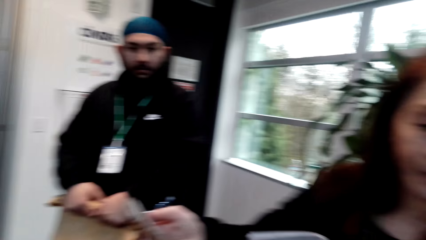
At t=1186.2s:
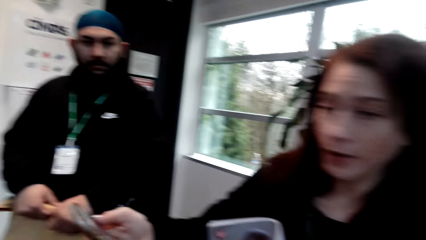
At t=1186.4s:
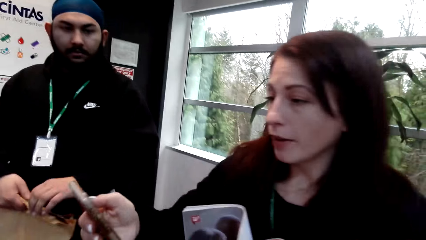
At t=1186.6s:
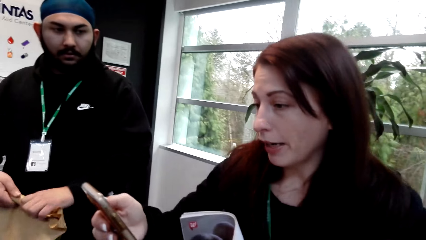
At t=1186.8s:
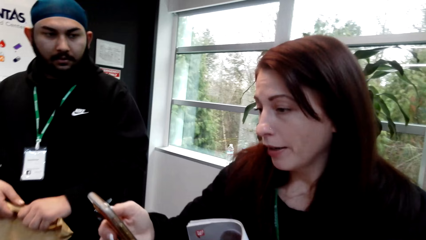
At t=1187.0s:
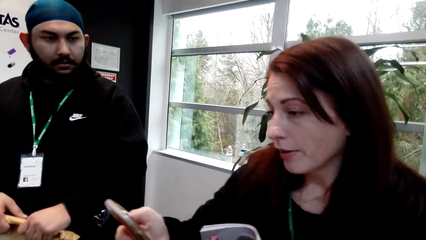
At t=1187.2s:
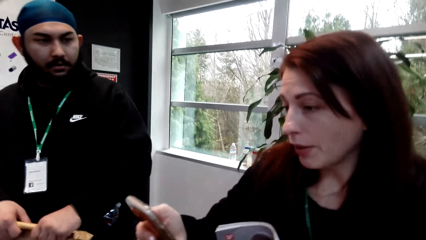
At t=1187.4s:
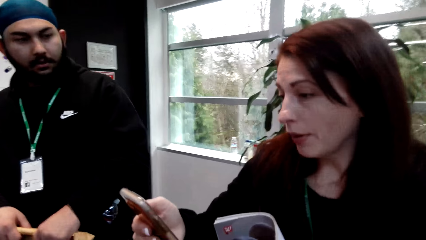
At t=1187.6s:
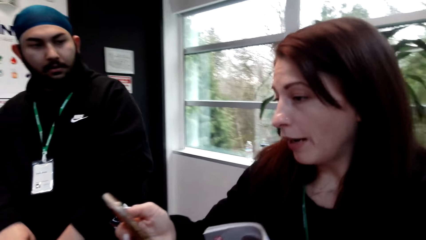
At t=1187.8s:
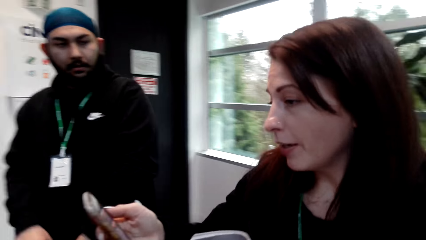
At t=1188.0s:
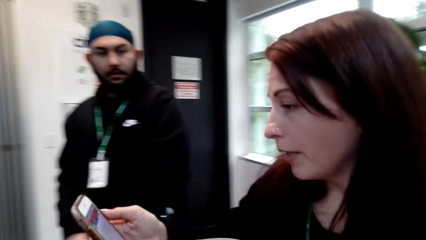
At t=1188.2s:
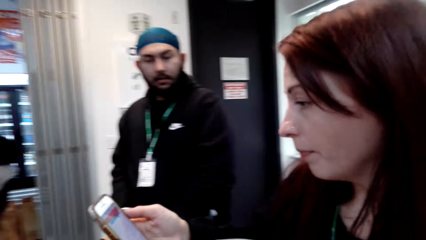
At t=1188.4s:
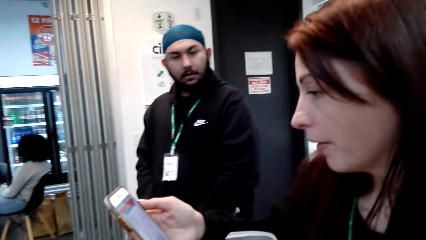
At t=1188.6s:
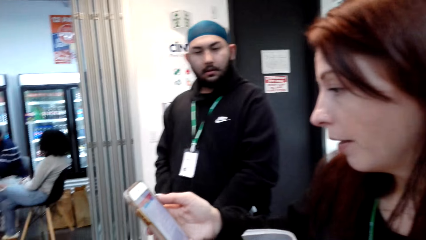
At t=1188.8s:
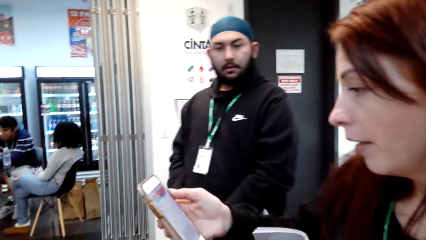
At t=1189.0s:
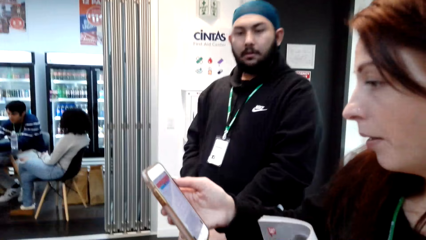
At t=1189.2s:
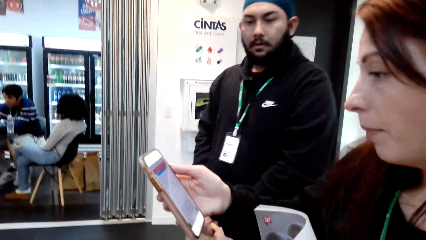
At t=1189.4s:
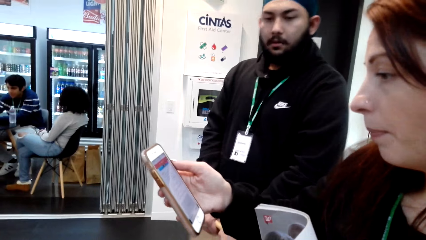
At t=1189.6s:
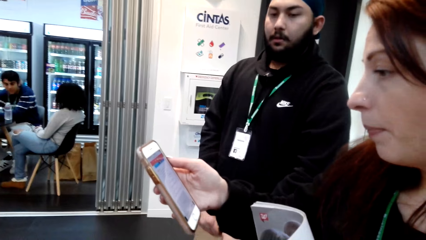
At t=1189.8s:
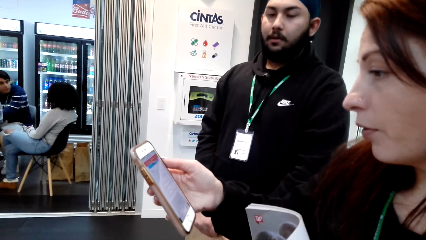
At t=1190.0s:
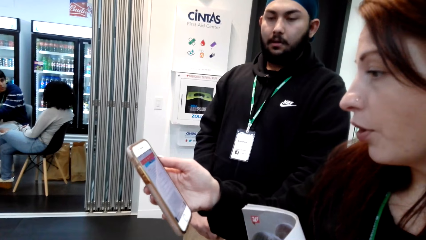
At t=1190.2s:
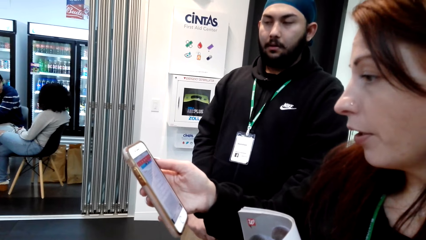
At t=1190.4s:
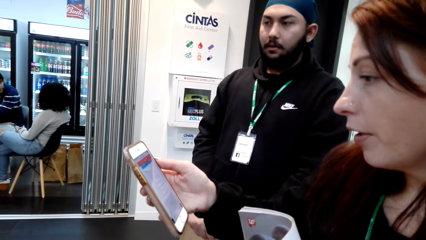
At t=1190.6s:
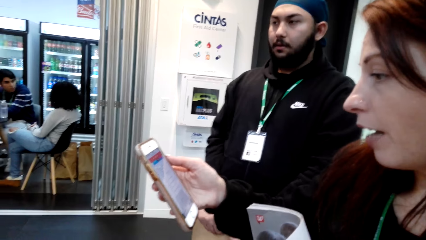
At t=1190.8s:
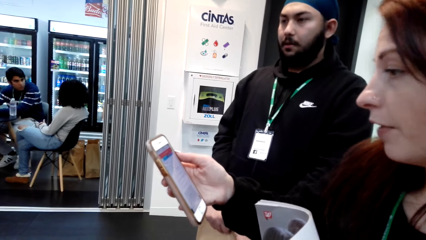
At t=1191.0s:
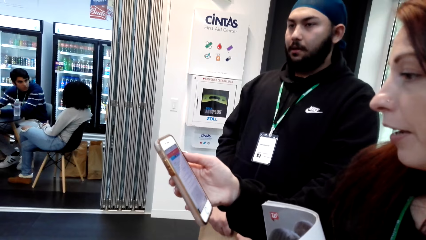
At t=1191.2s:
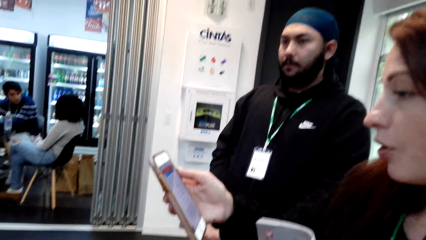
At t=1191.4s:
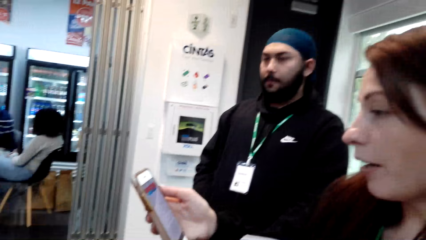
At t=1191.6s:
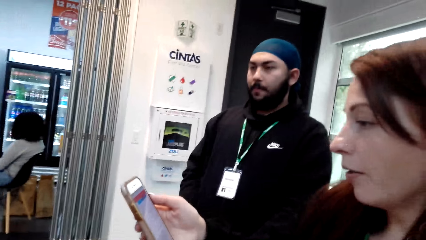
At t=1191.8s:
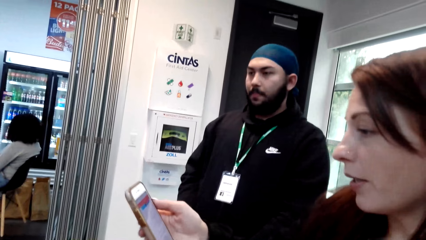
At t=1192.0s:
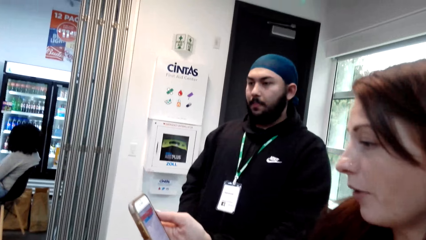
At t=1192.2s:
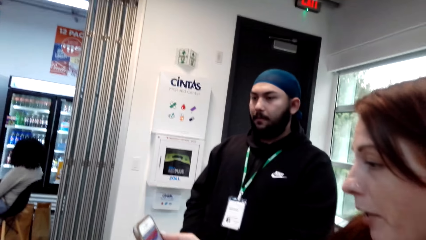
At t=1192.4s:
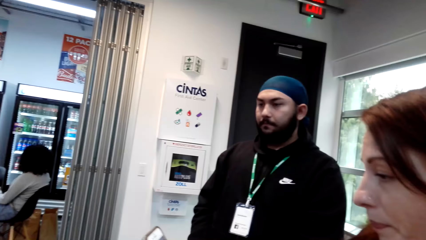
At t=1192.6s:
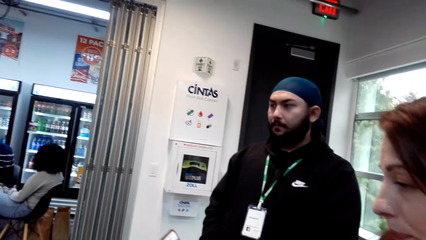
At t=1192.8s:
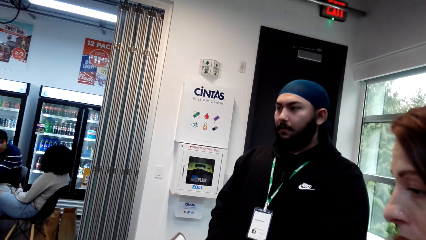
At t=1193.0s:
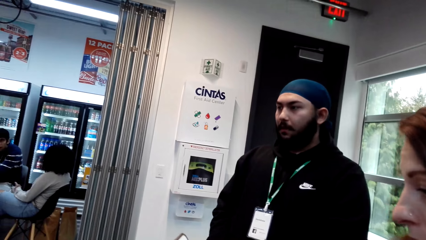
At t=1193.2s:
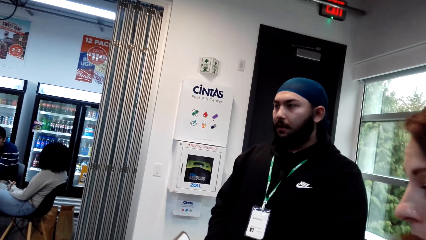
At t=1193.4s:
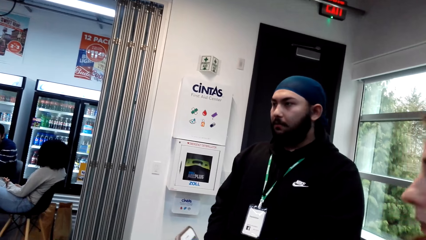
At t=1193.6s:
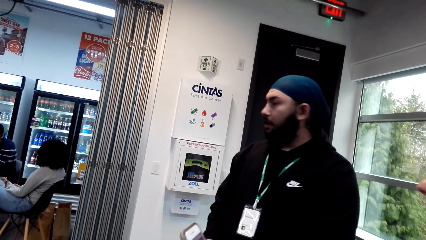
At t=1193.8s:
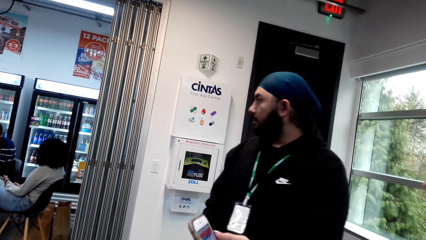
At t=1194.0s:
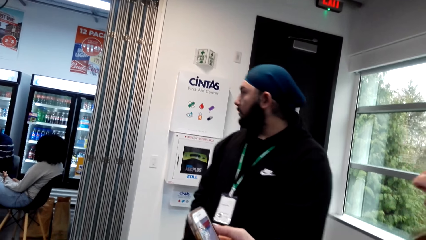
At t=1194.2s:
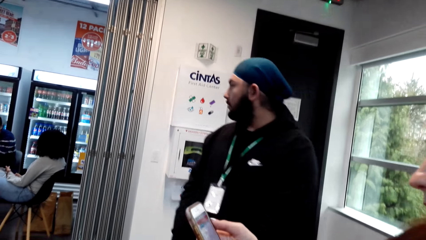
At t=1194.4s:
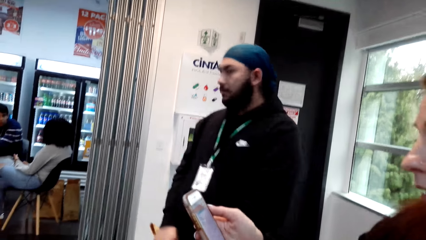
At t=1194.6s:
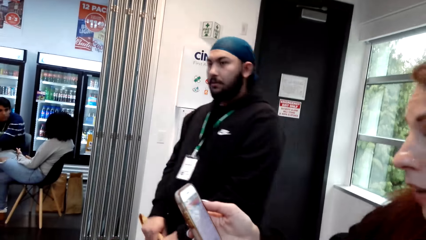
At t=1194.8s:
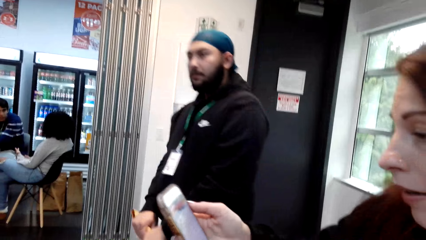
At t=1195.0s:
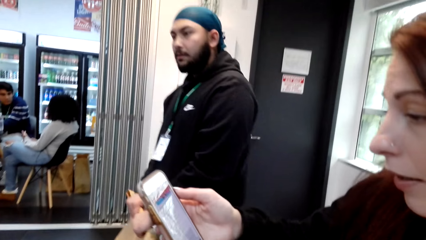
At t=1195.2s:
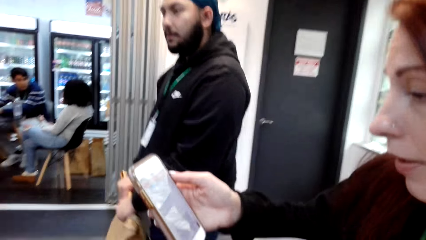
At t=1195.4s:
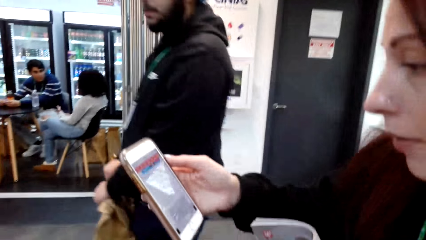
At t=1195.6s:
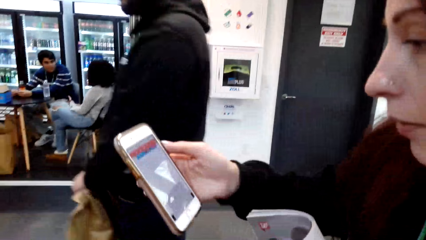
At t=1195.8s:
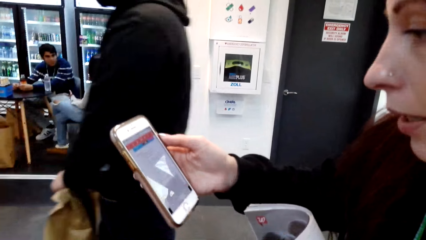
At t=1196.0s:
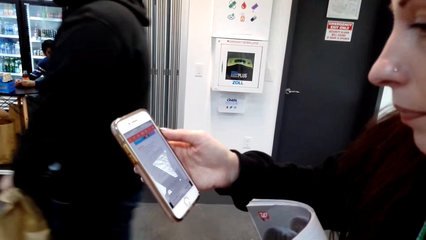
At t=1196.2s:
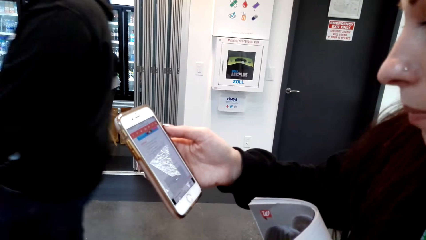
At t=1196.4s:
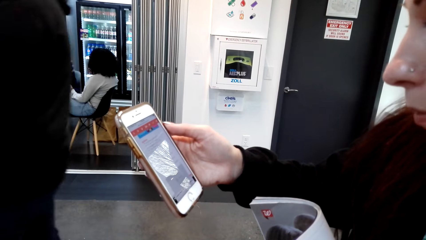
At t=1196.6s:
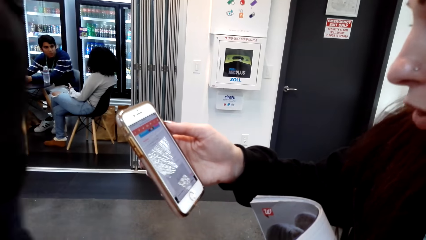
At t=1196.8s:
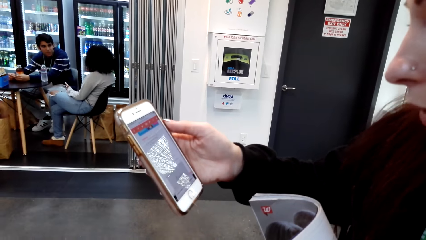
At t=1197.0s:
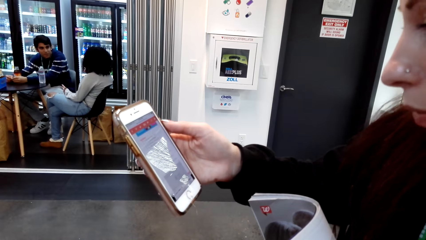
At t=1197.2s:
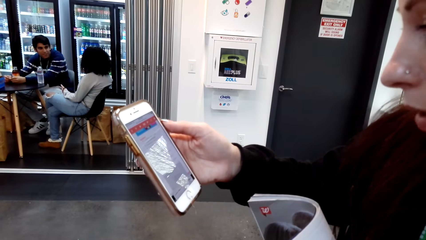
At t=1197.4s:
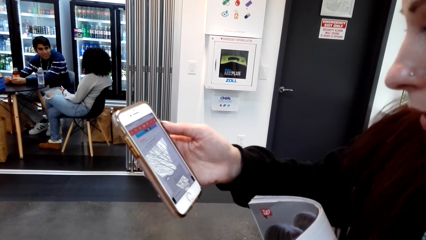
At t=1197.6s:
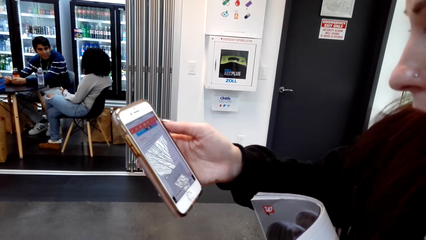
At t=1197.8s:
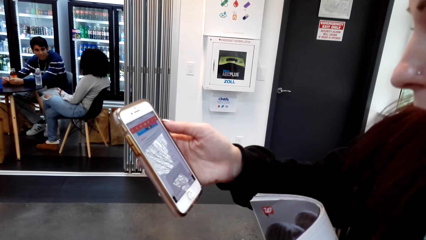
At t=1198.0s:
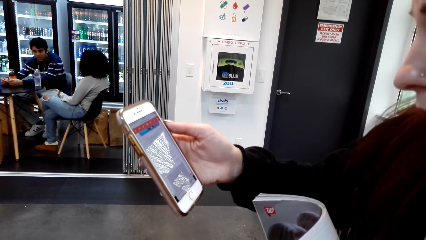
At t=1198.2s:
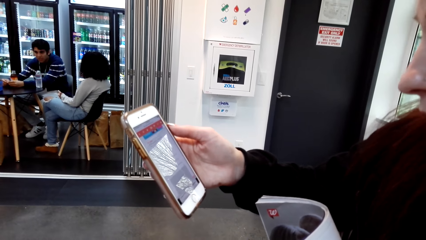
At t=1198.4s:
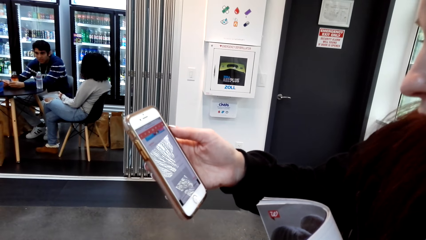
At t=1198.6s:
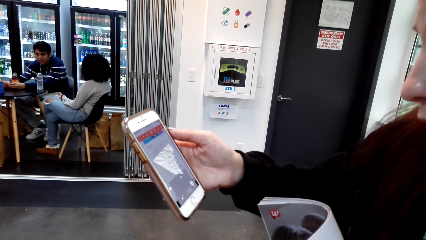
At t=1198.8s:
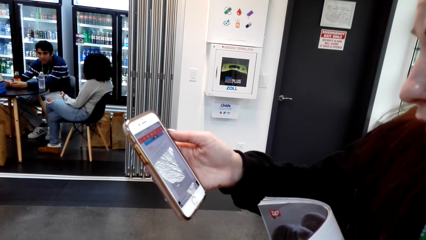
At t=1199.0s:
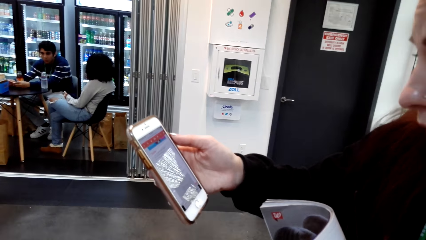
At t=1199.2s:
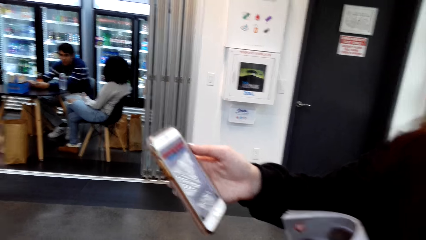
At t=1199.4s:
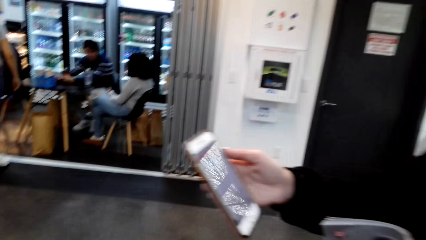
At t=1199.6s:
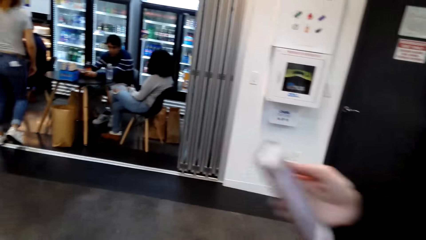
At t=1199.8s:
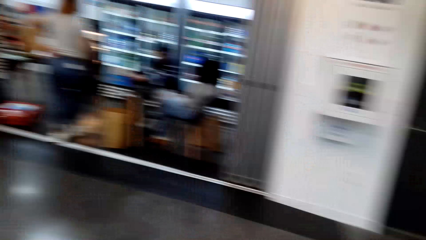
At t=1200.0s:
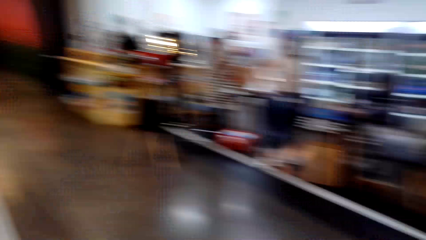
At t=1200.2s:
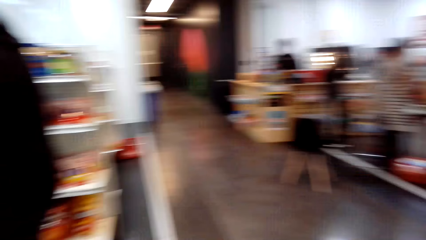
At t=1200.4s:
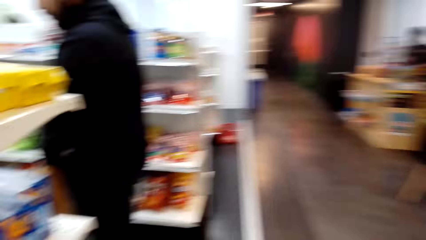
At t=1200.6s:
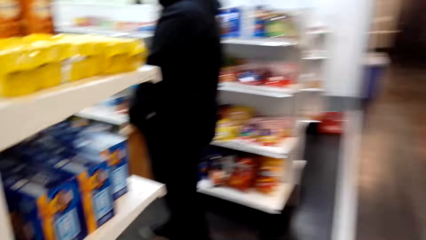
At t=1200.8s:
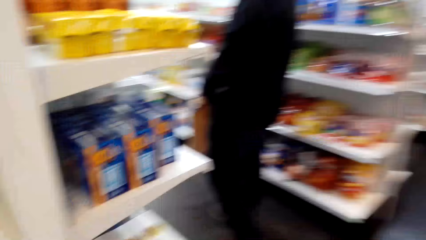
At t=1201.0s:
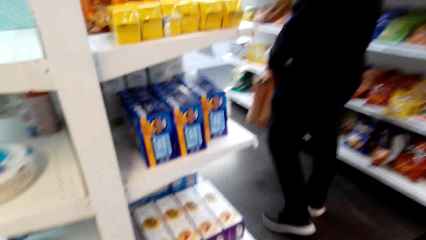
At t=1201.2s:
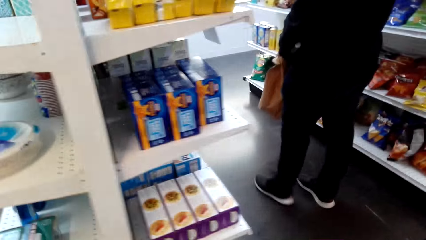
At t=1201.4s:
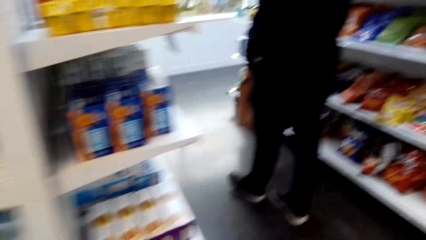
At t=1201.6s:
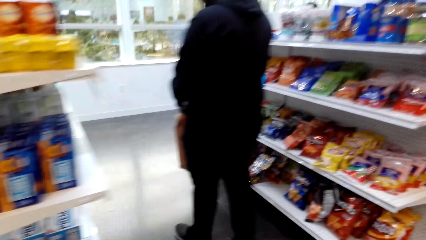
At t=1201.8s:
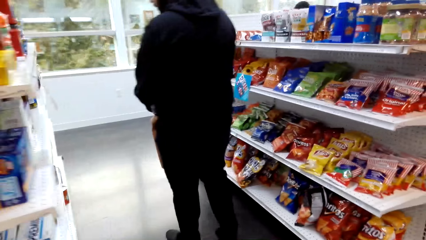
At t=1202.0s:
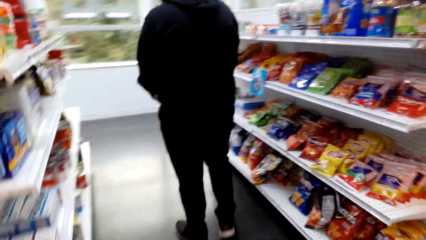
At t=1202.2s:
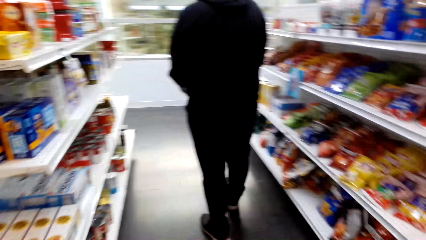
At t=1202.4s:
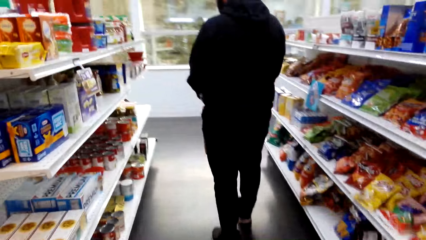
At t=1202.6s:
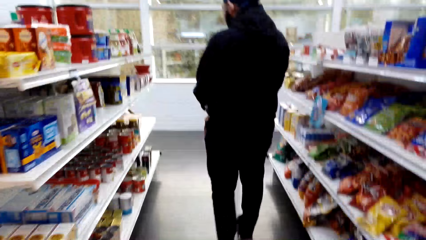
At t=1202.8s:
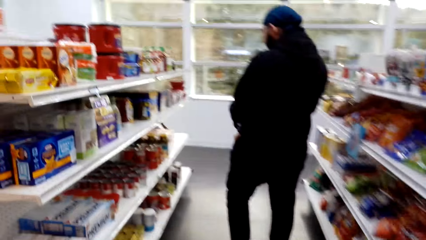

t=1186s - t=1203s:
A woman holds the phone. The camera wearer interacts with friends. They look at the phone. A man walks in the supermarket. The camera wearer interacts with a lady. They look around the supermarket. They walk in the supermarket.
